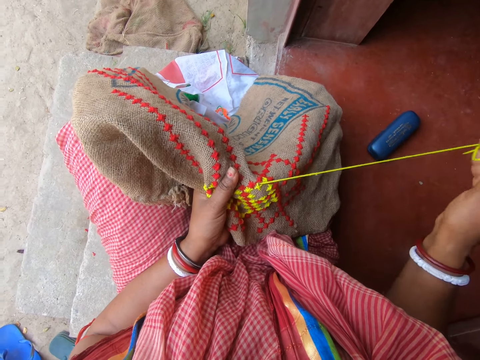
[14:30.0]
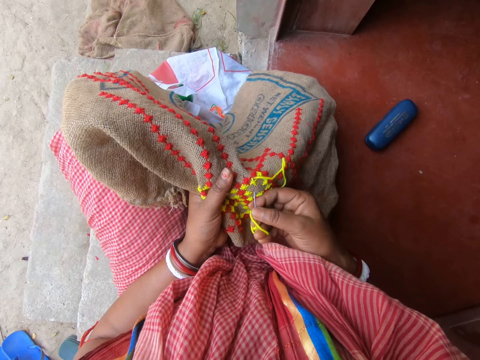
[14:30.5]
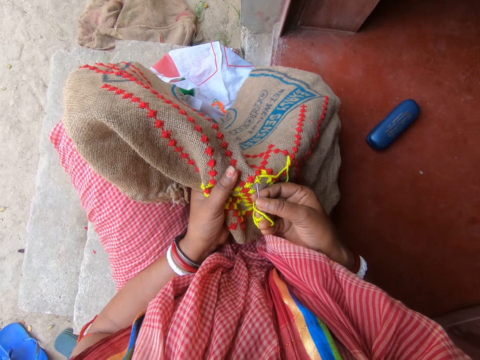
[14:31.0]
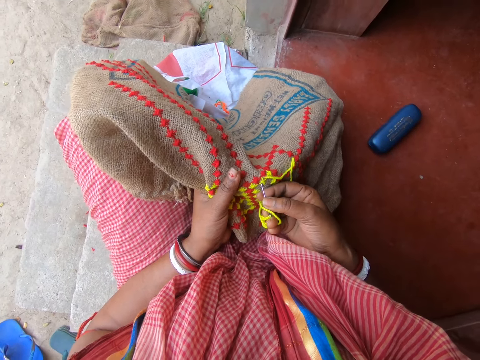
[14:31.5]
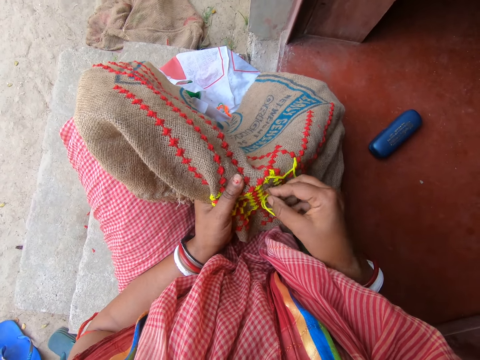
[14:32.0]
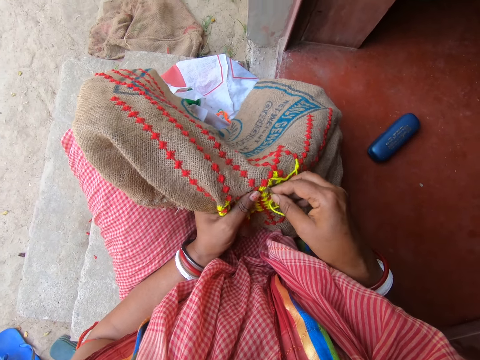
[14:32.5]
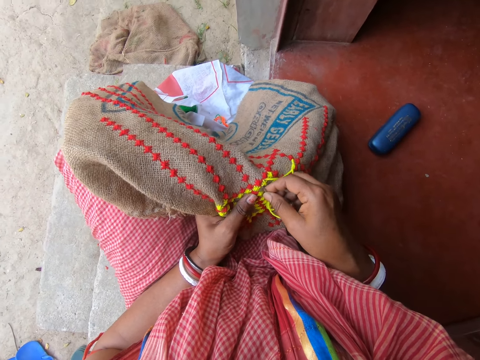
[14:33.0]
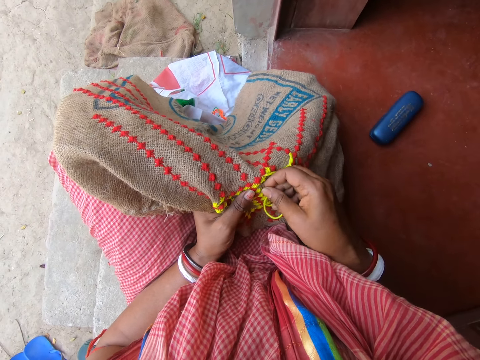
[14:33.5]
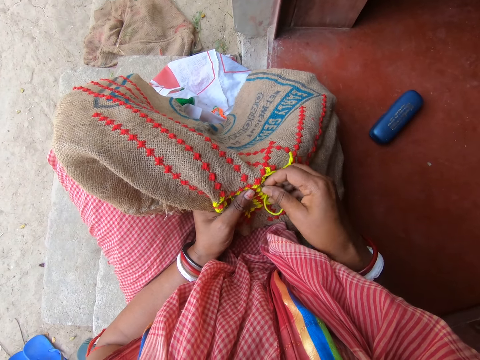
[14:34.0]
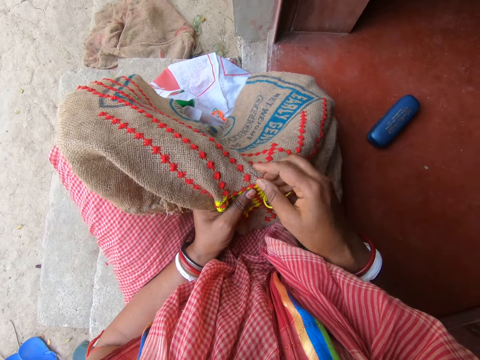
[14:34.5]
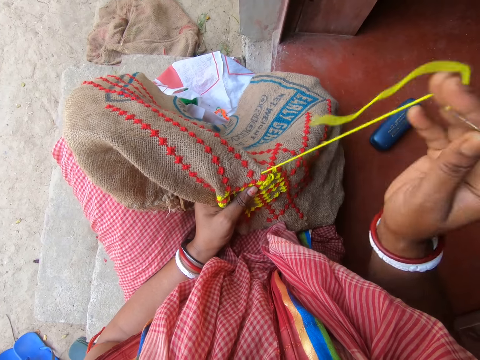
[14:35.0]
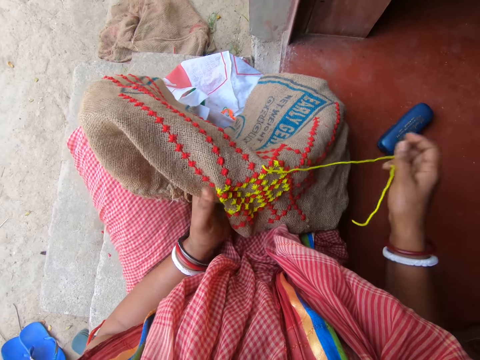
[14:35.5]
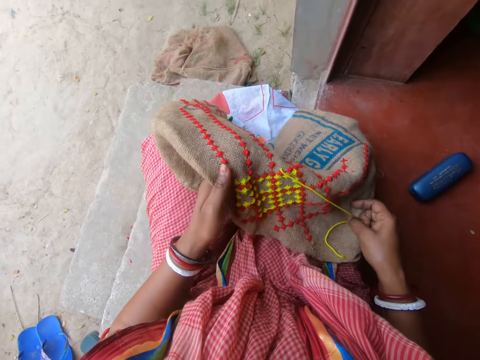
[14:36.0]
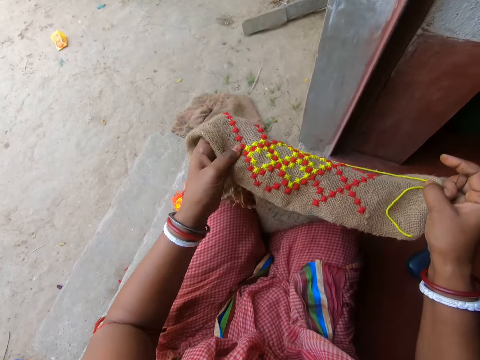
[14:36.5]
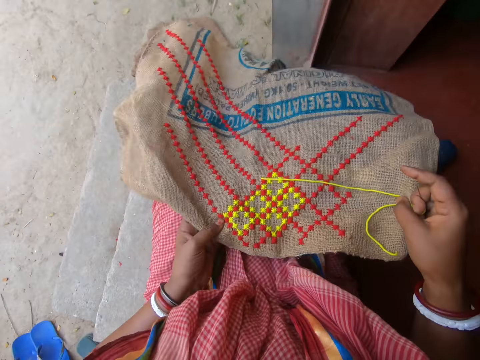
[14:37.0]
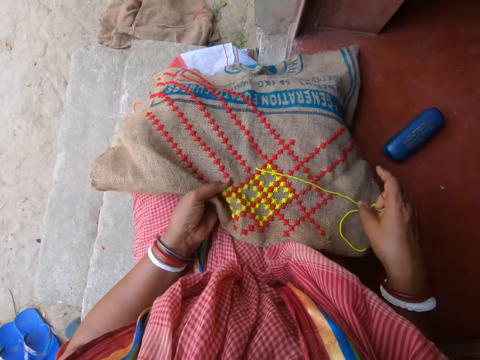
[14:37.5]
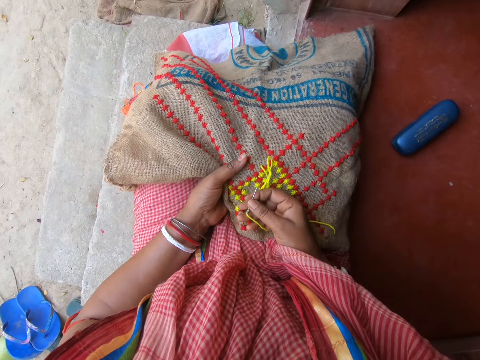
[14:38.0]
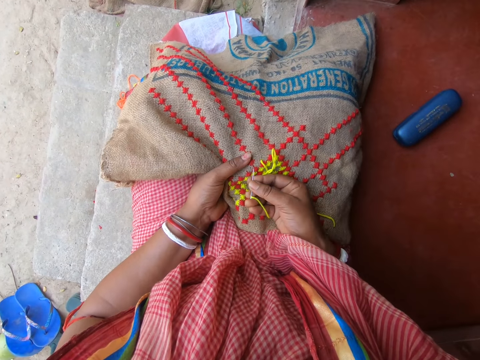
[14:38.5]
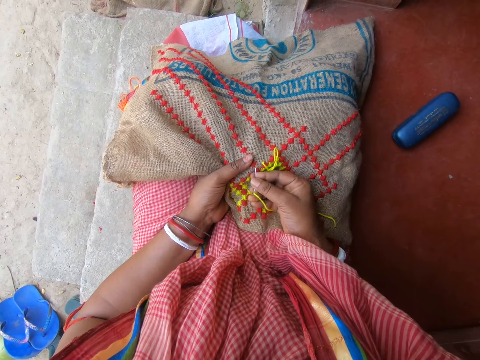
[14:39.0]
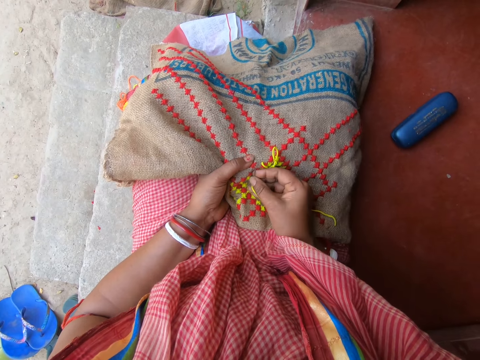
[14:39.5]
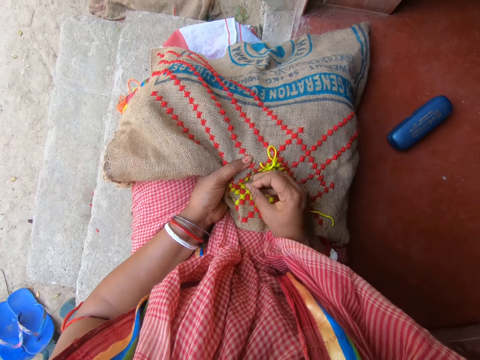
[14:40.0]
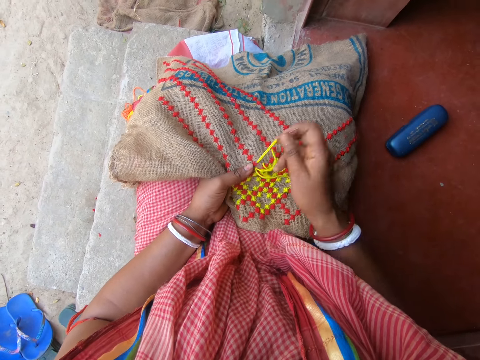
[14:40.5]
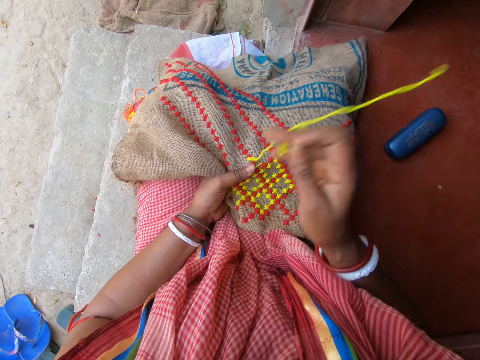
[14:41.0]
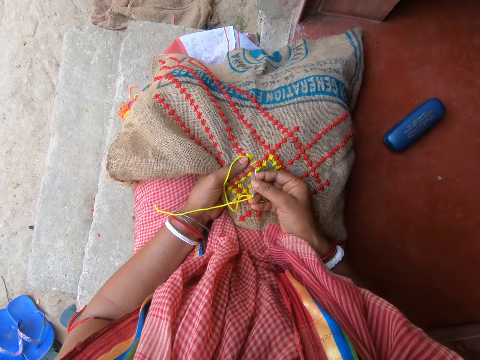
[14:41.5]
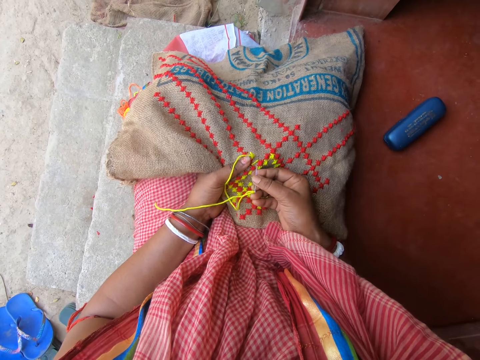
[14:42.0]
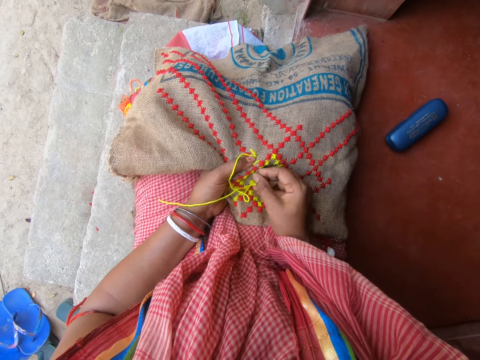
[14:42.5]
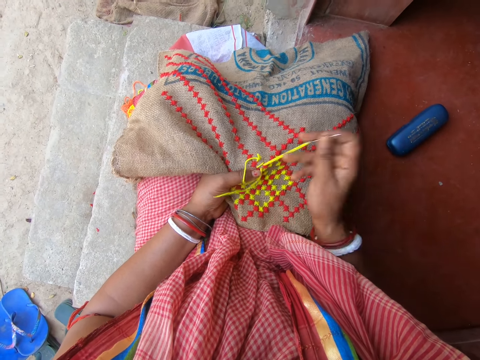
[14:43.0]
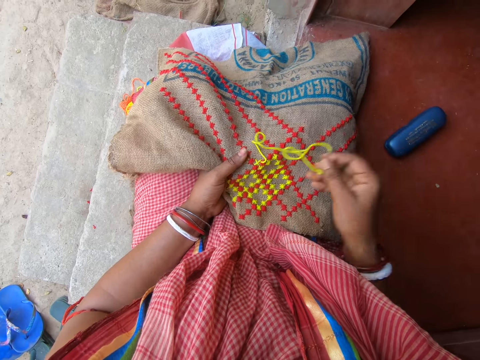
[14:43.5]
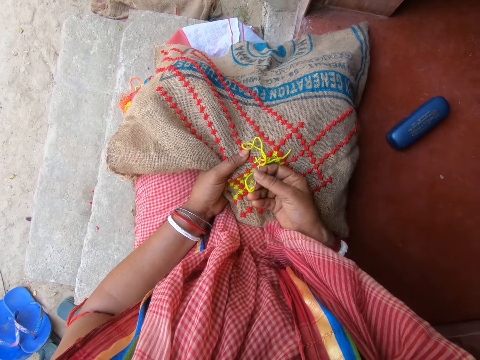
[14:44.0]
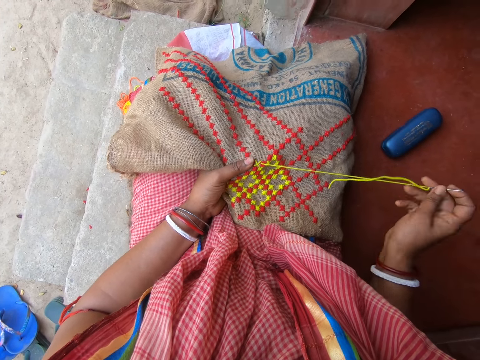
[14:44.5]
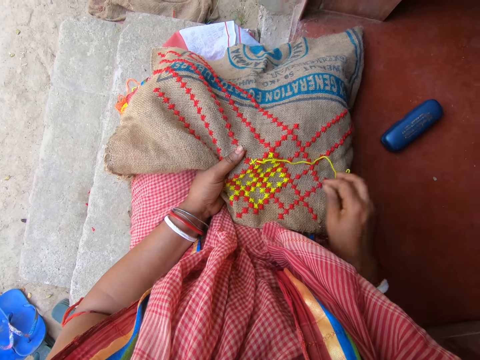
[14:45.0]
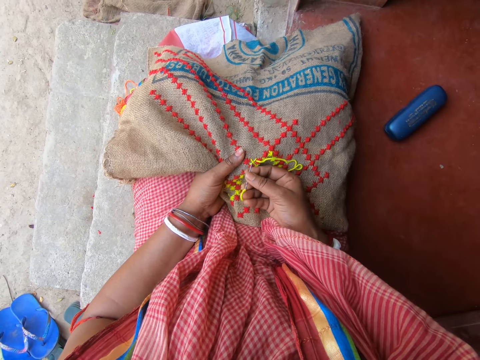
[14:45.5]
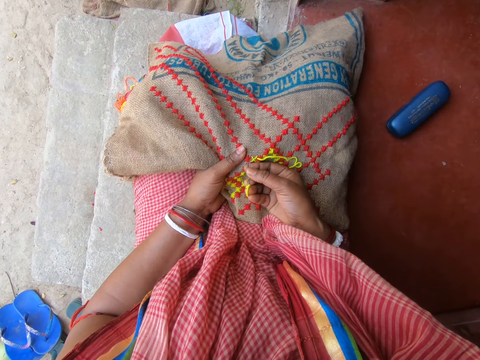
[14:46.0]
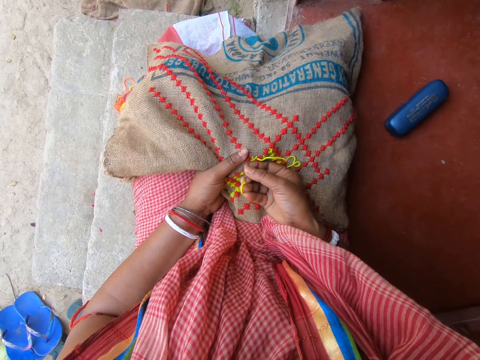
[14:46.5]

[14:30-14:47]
The camera wearer sews the sack using an awl and a string. She pulls the string through the sack. She raises the fabric from her laps with her hands. She adjusts the sack. She drops the fabric on her laps with her hands. She squeezes the sack towards her body using her left hand. She embroiders the fabric on her right lap with the needle and thread in her right hand. She pulls the string through the sack and throws the string to her left. She sews the sack using the awl and the string. She pulls the string through the sack and straightens the string.

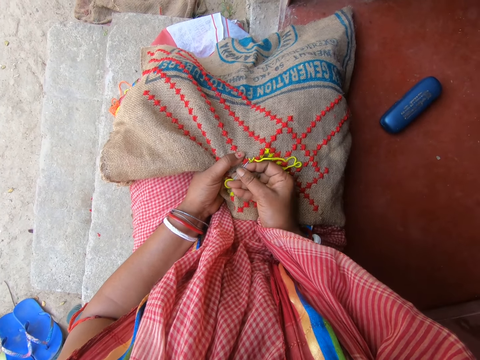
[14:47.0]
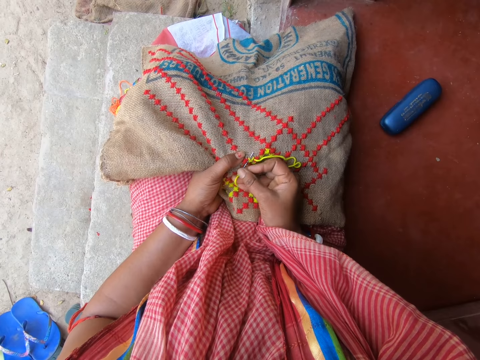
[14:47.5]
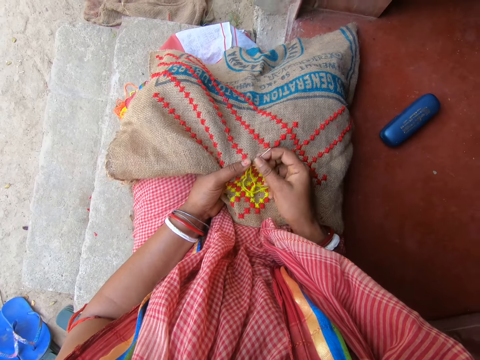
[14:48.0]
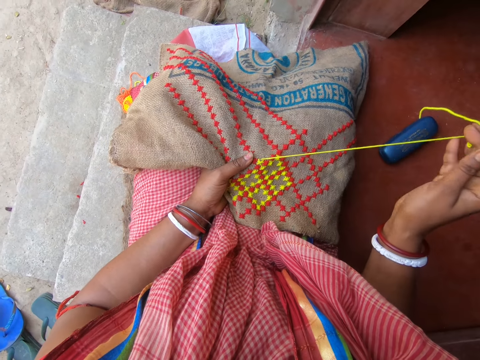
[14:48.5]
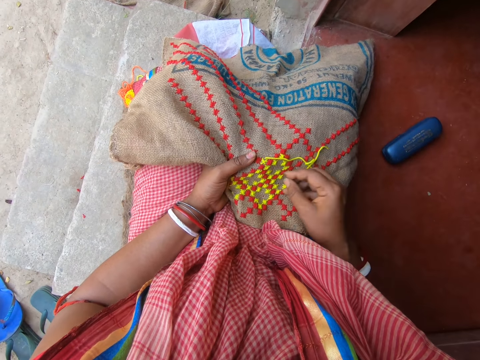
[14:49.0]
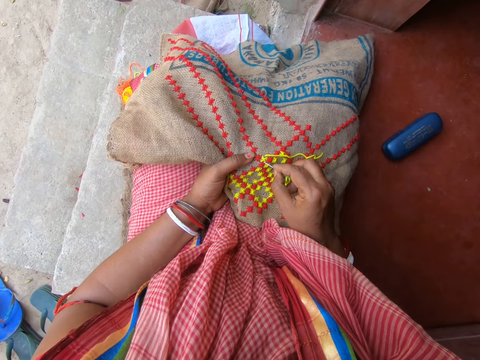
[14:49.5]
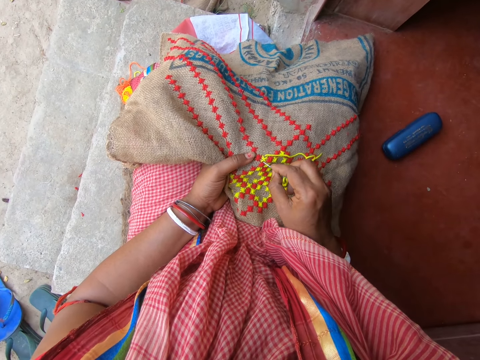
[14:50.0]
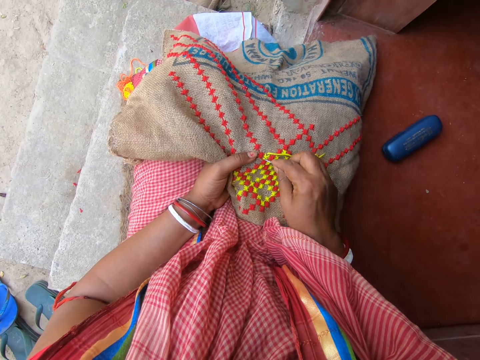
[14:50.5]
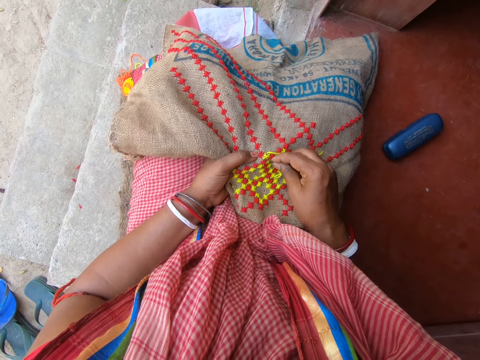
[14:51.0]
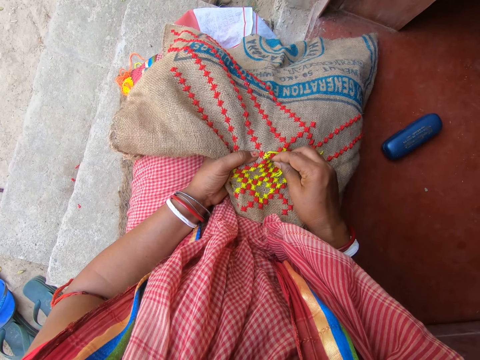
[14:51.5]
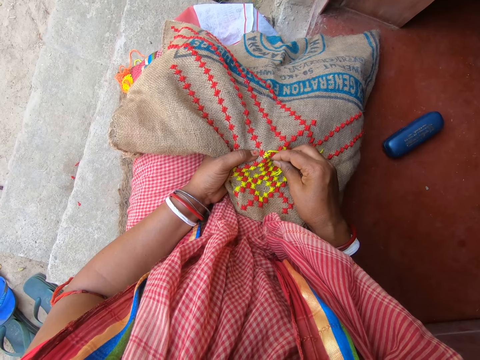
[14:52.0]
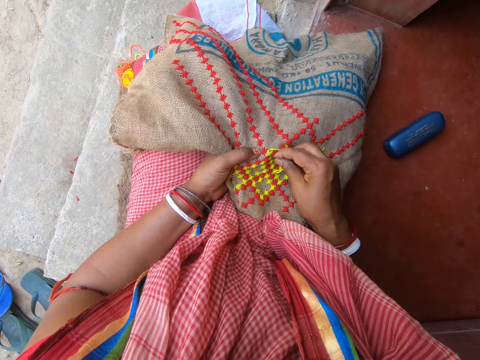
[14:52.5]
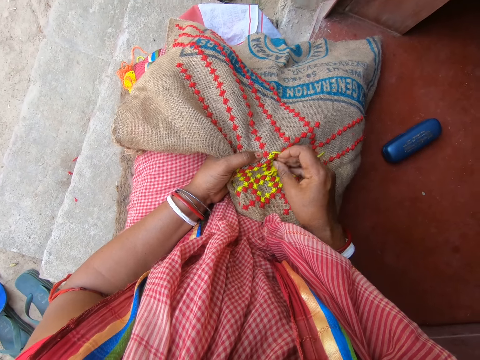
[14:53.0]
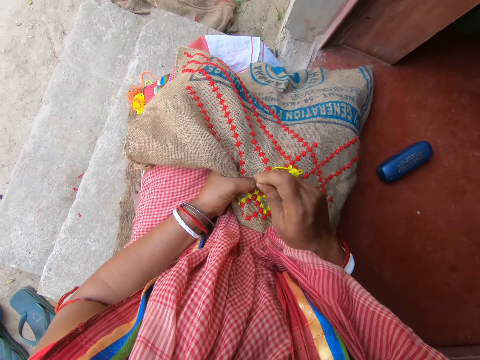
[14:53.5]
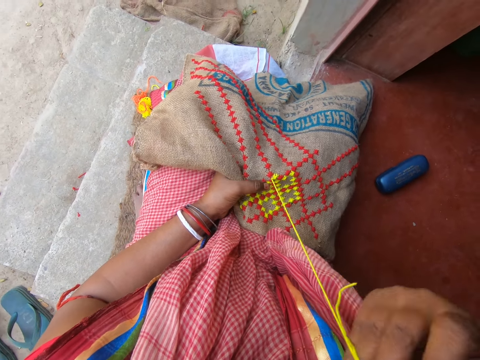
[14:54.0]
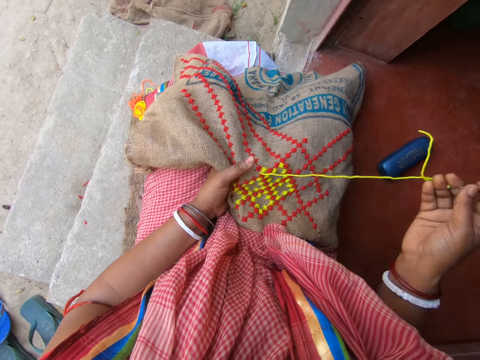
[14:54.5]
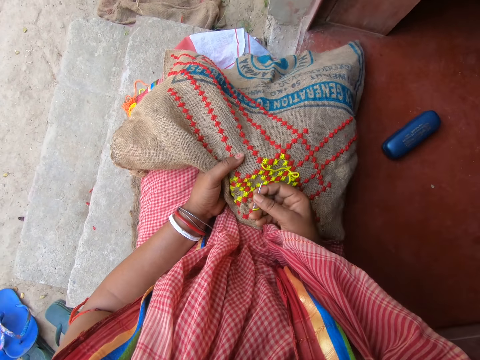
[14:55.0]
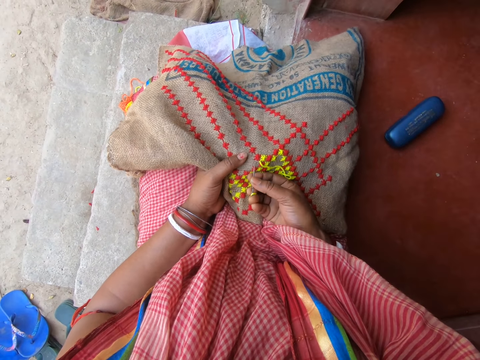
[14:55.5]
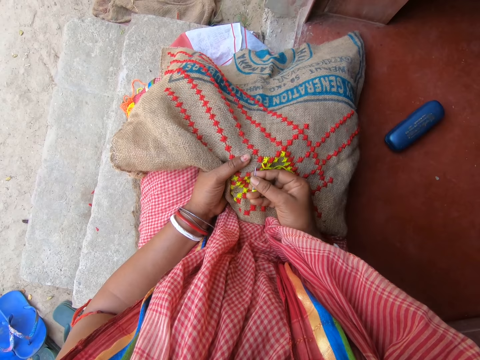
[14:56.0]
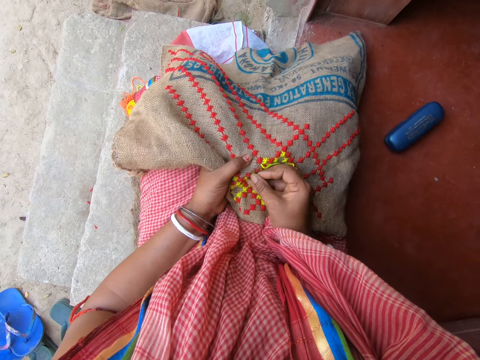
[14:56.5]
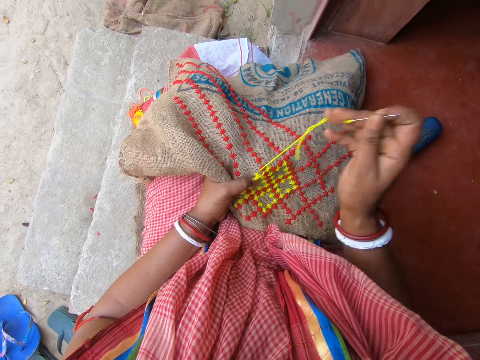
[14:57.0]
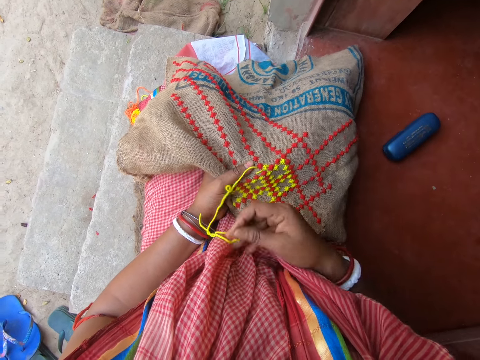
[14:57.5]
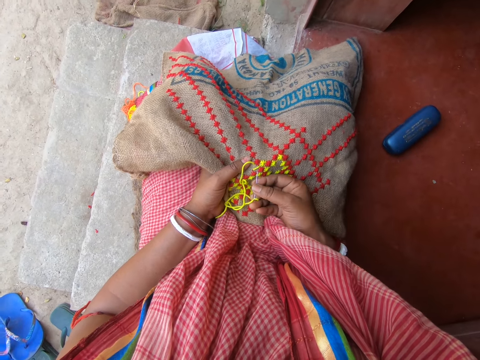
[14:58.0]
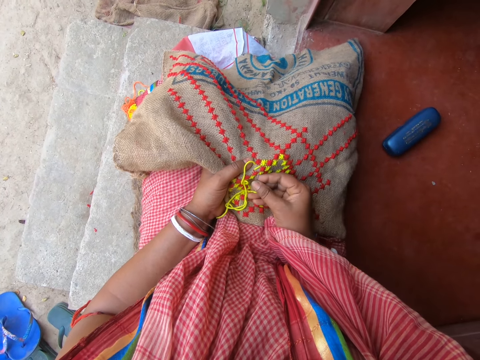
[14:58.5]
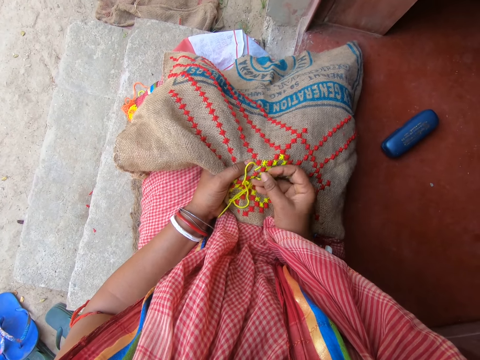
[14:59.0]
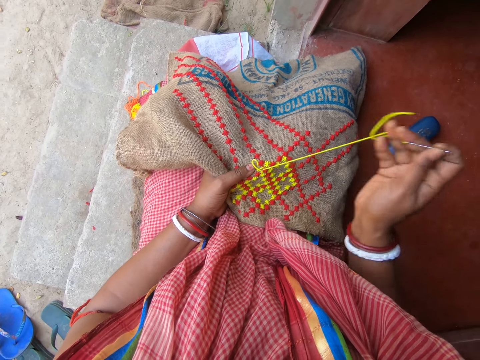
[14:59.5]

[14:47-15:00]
The camera wearer sews the sack using an awl and a string. He pulls the string through the sack. He sews the sack using the awl and the string. He pulls the string through the sack. He sews the sack using the awl and the string. He pulls the string through the sack and throws the string to his left. He sews the sack using the awl and the string.
